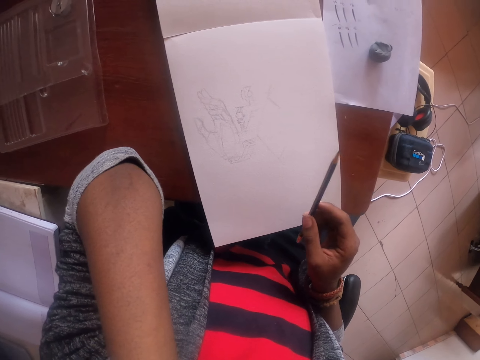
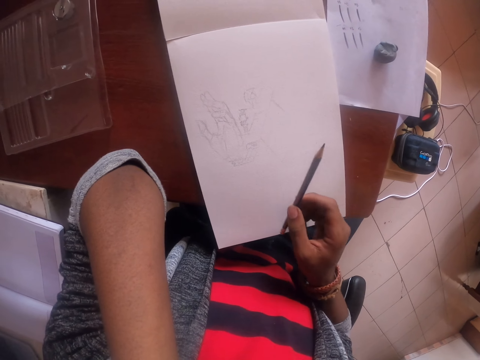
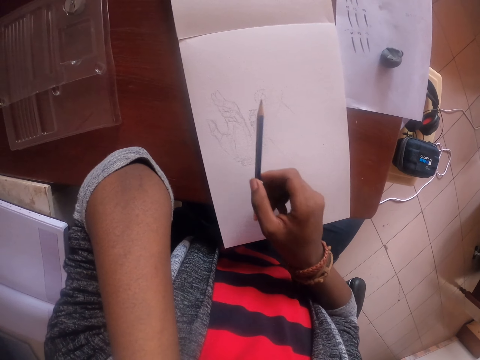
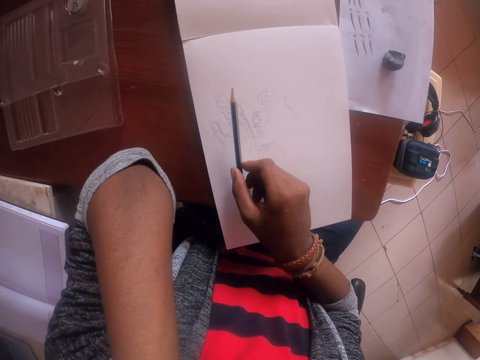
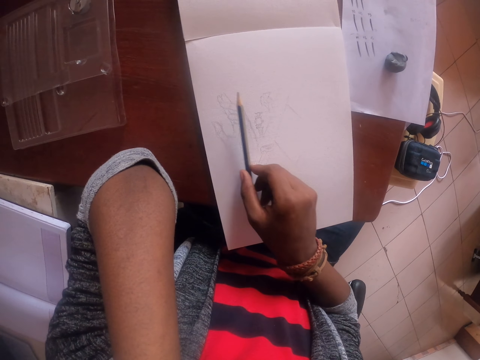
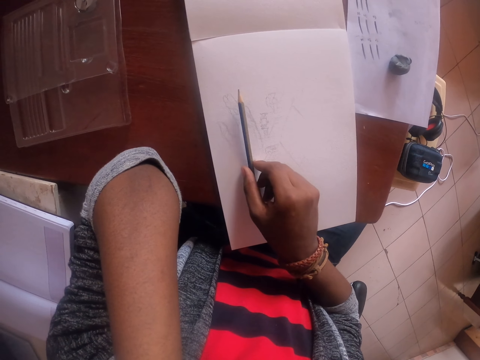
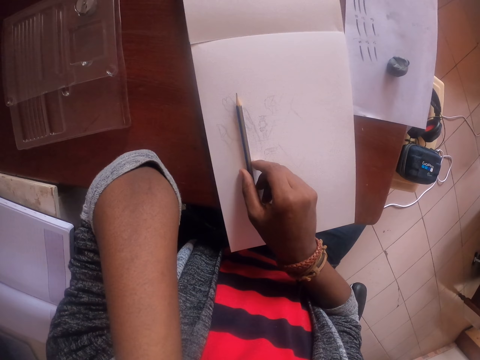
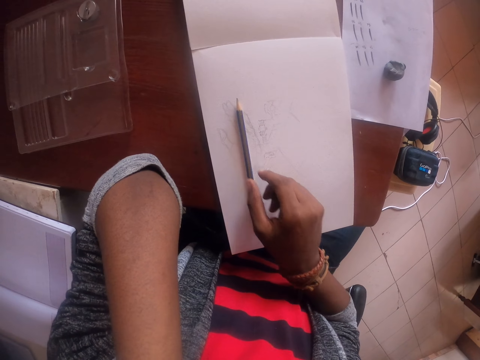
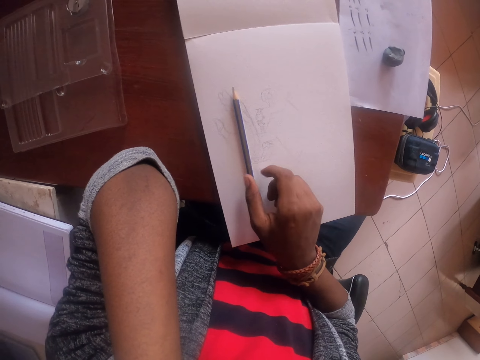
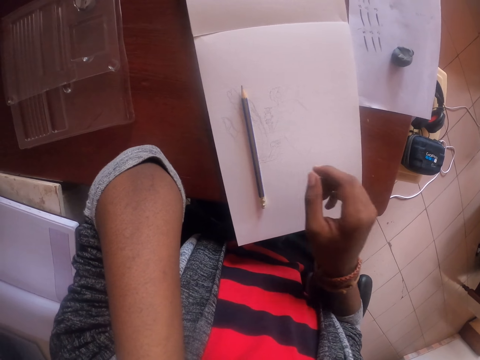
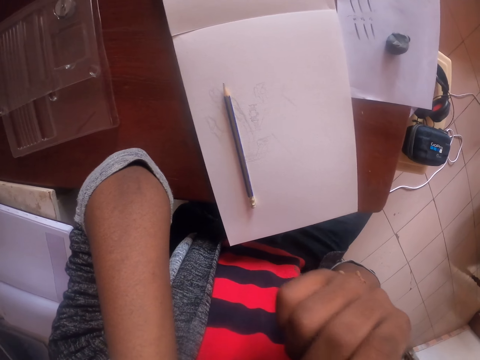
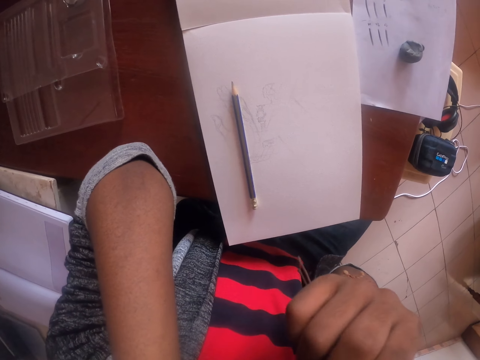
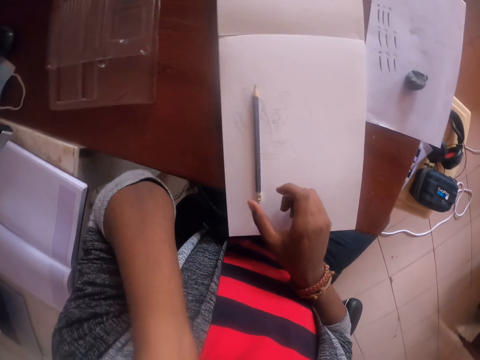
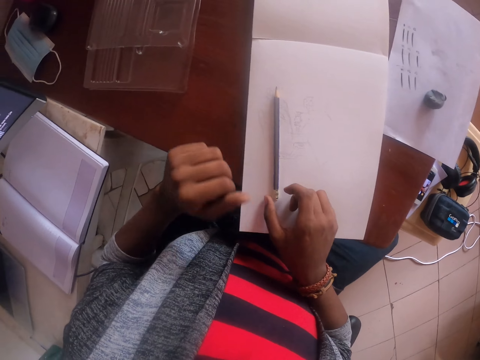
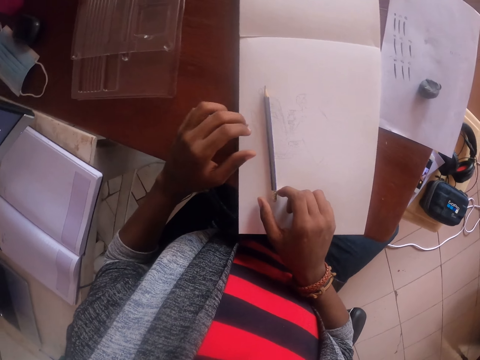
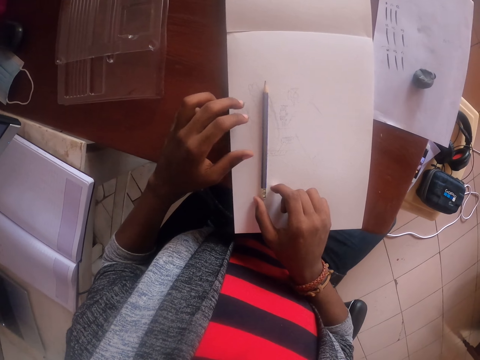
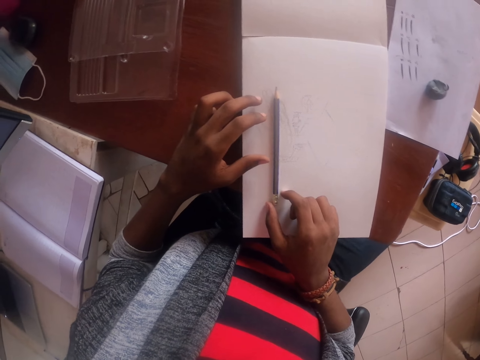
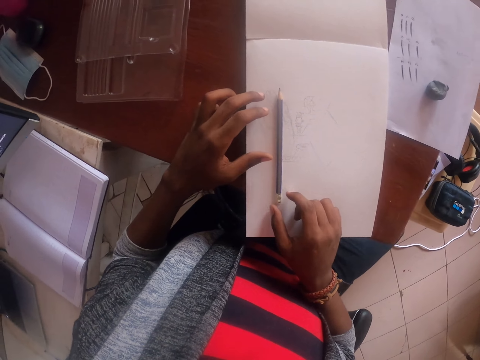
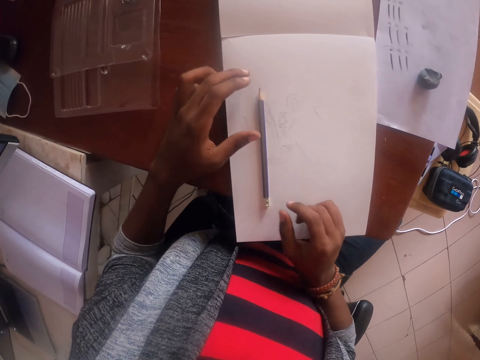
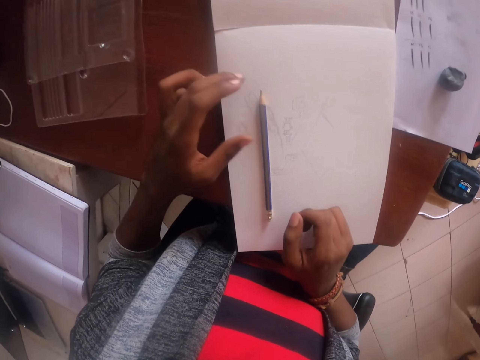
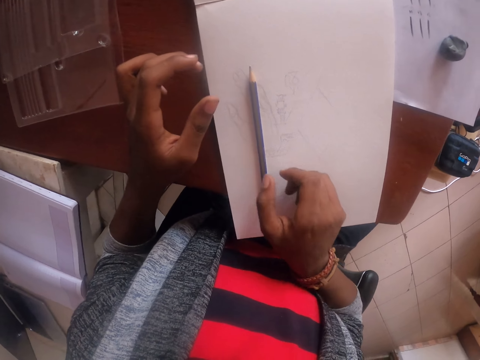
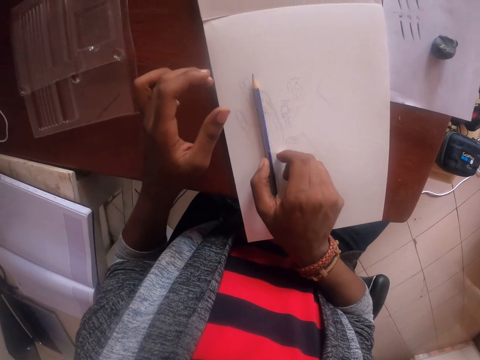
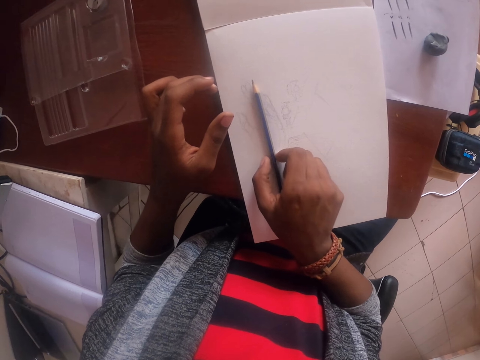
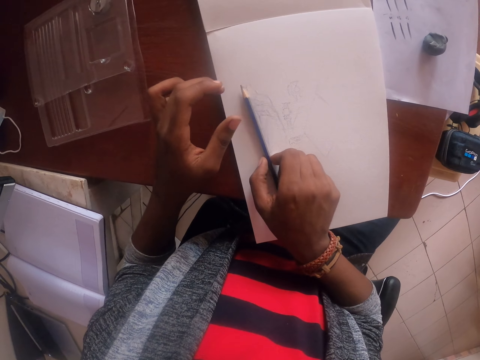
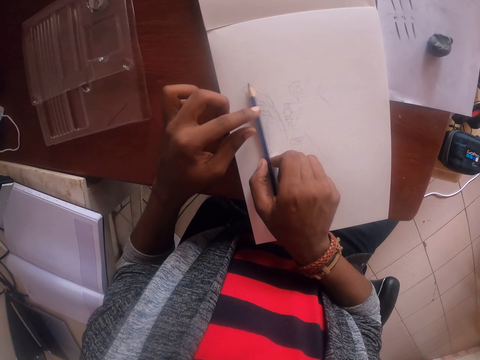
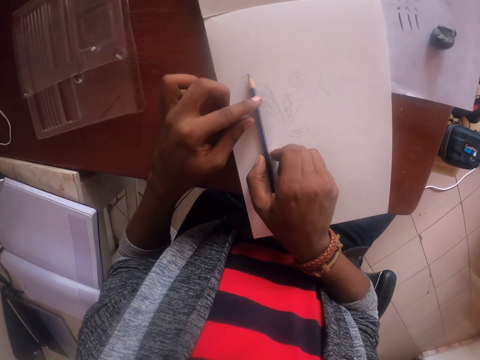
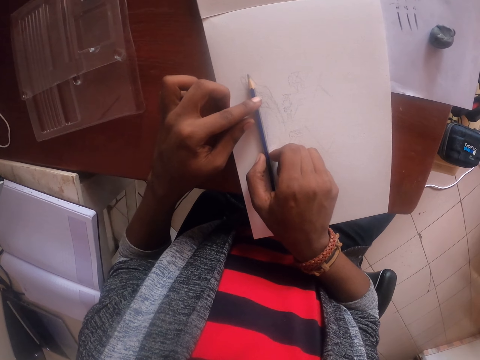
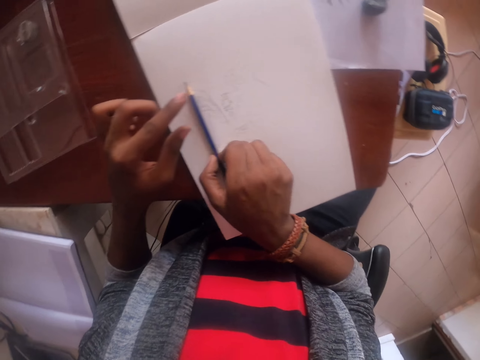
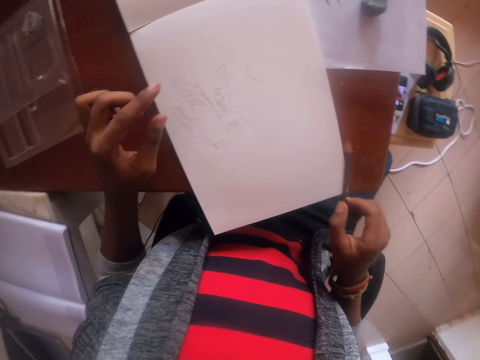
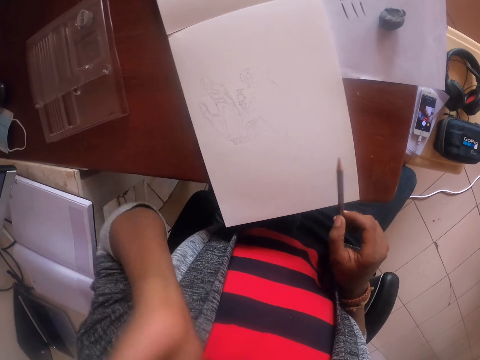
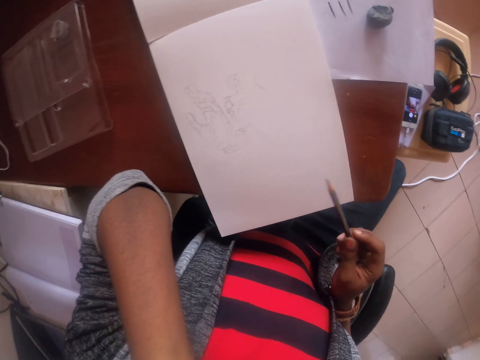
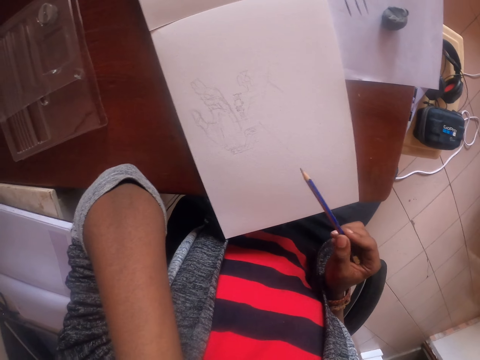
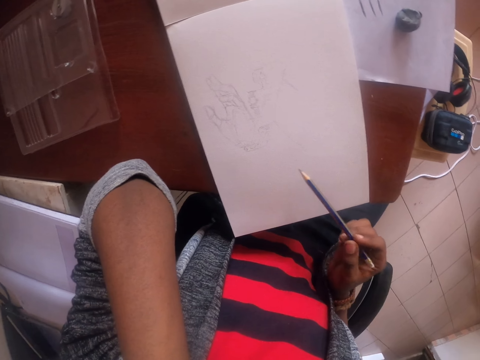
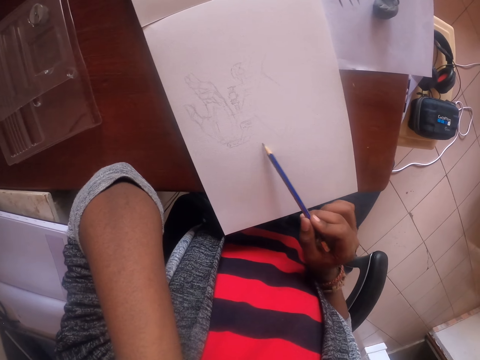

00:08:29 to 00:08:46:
The camera wearer puts the pencil on the paper. They touch the face. They touch the pencil with both hands. They pick the pencil. They put the left hand on the chin.

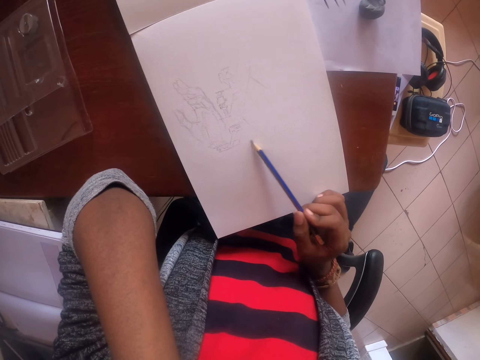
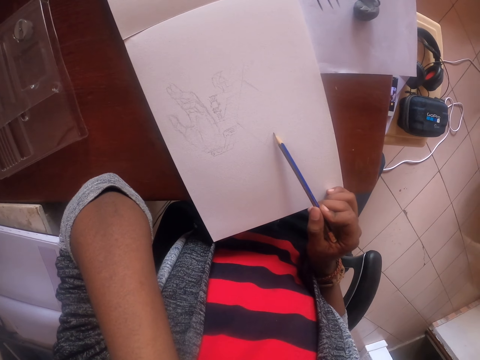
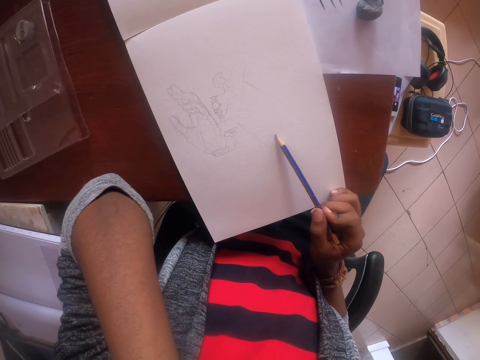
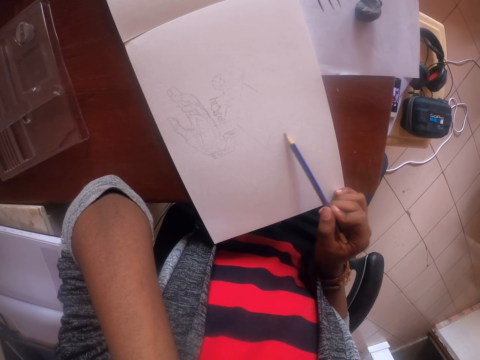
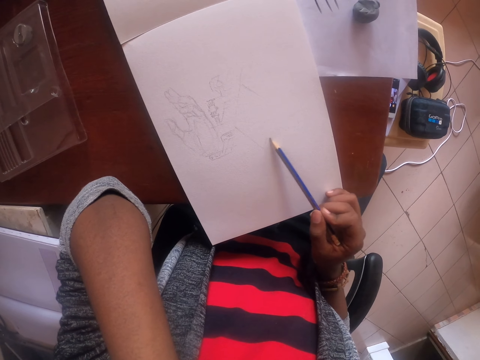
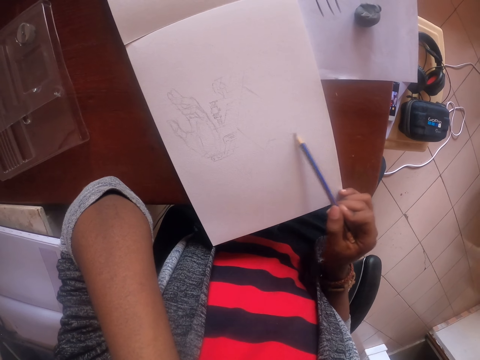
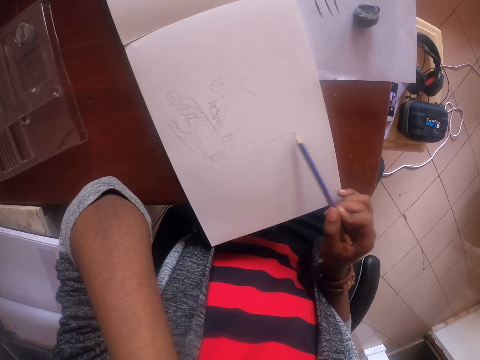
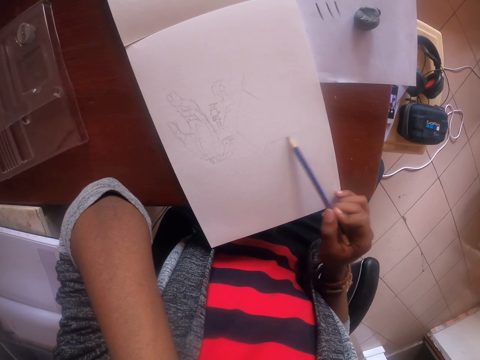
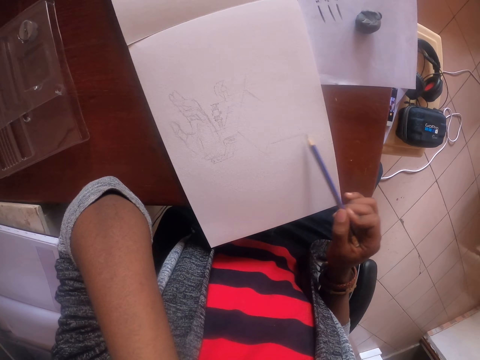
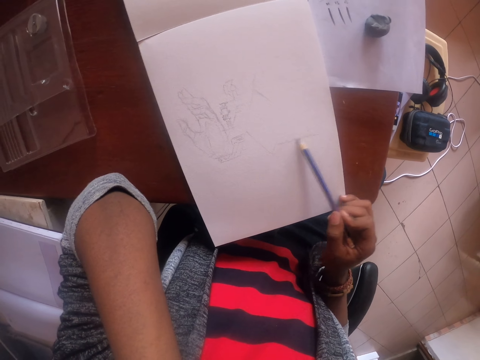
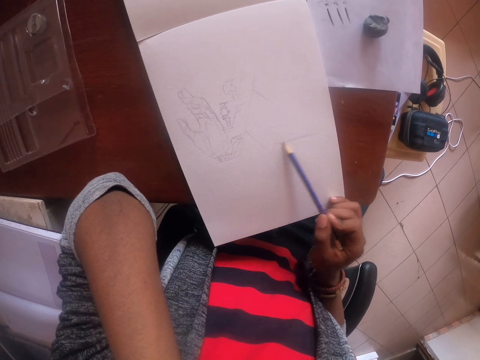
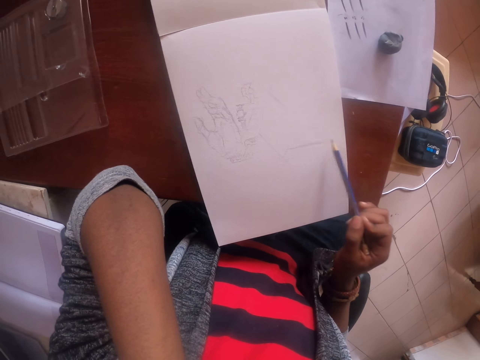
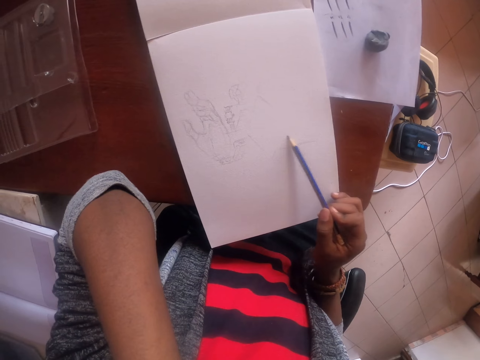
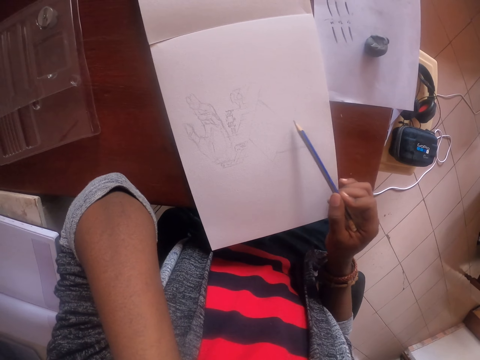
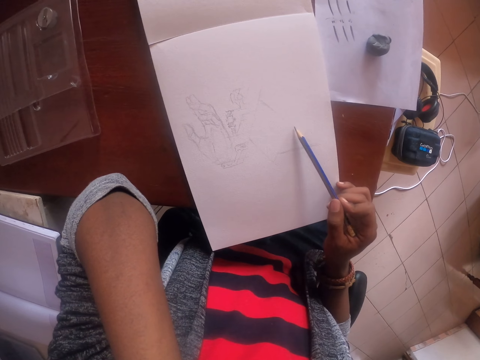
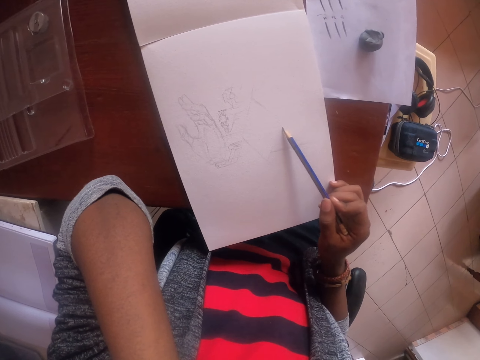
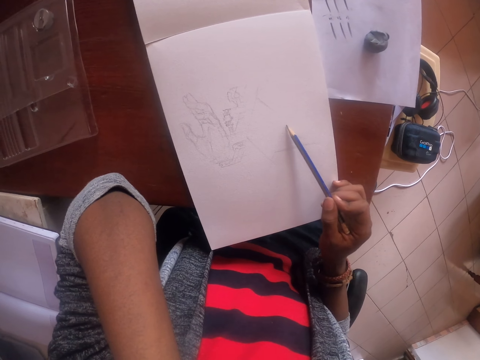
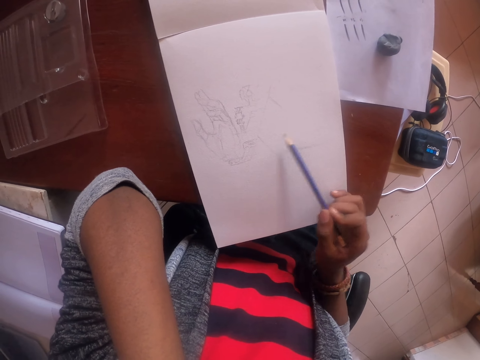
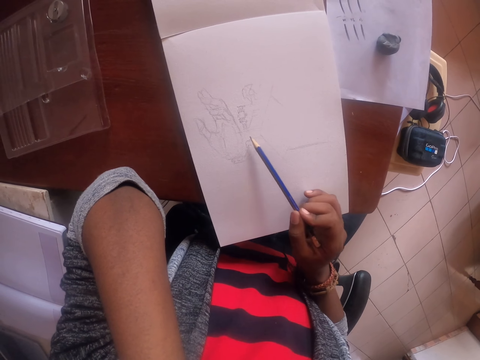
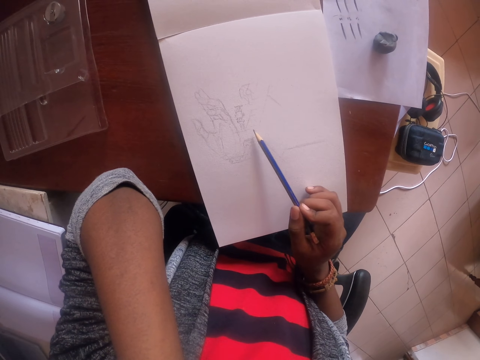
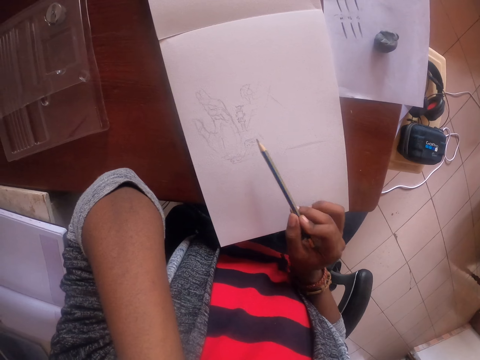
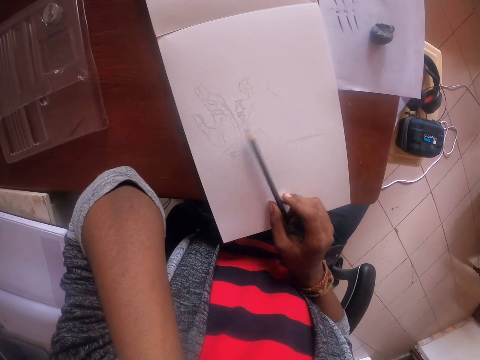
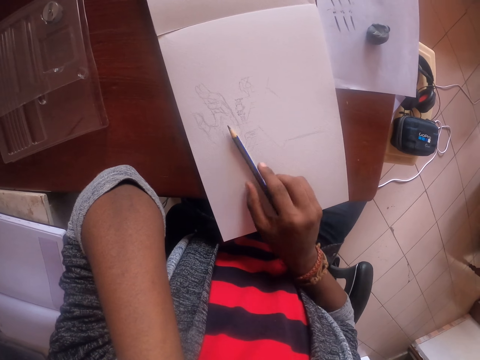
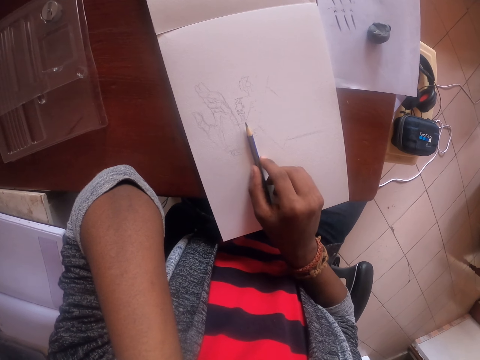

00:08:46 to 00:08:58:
The camera wearer draws on a paper with a pencil. They drop the pencil on the paper.
